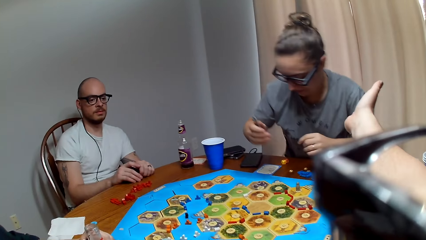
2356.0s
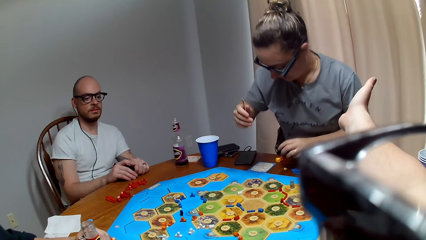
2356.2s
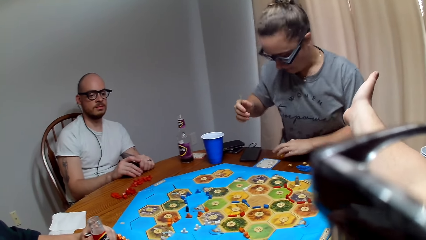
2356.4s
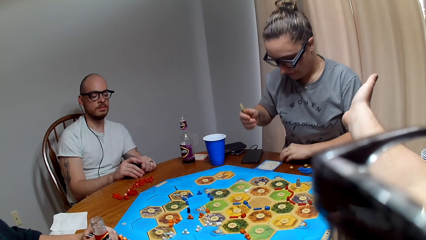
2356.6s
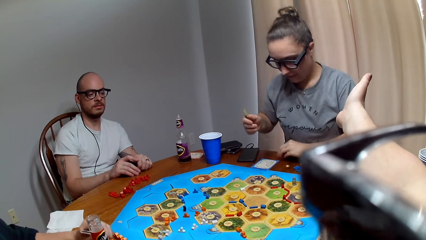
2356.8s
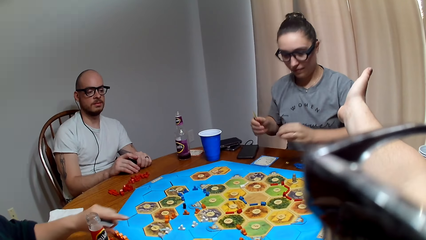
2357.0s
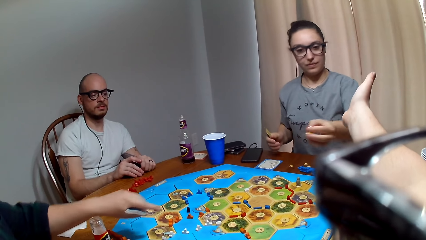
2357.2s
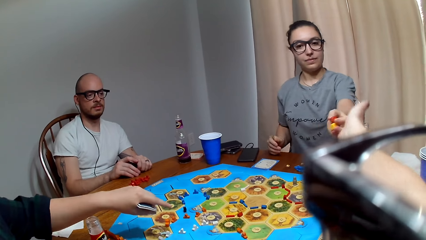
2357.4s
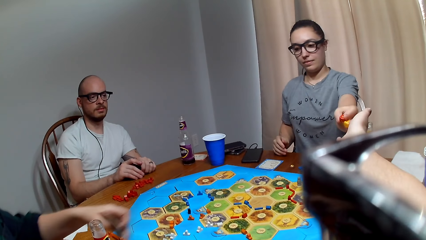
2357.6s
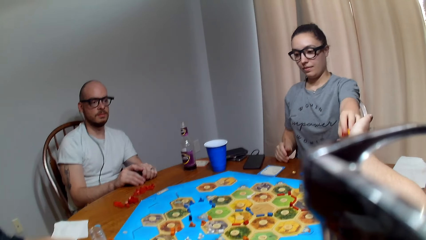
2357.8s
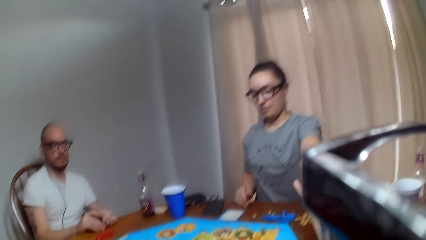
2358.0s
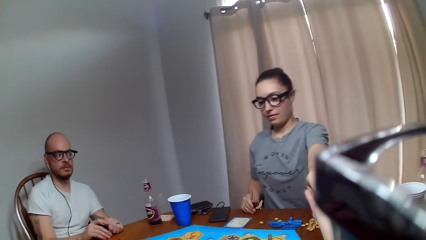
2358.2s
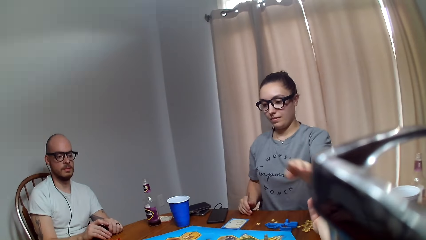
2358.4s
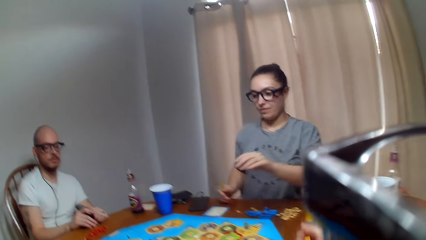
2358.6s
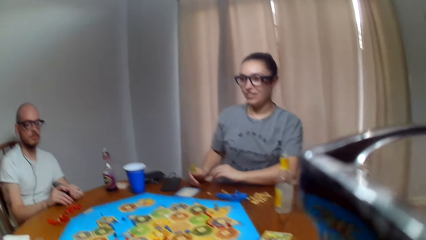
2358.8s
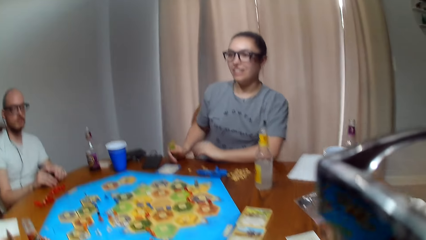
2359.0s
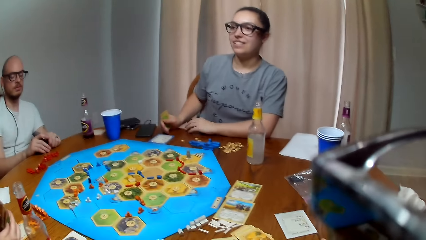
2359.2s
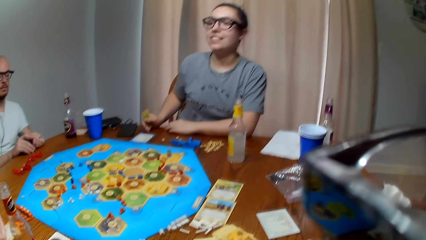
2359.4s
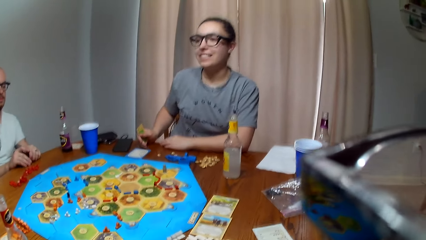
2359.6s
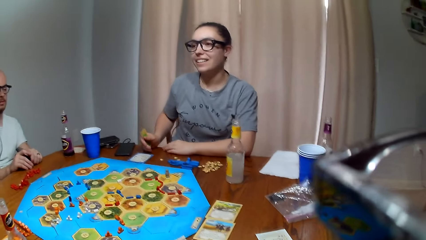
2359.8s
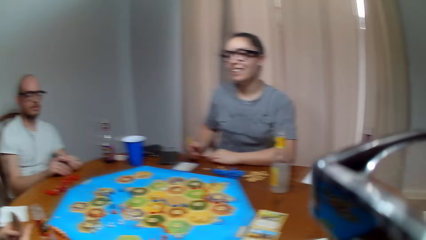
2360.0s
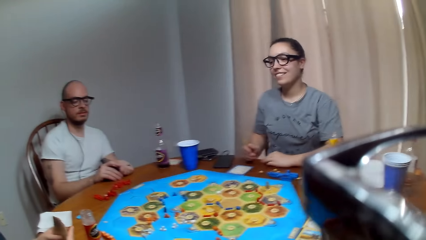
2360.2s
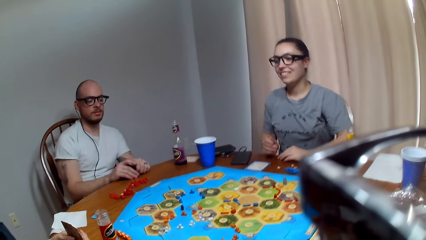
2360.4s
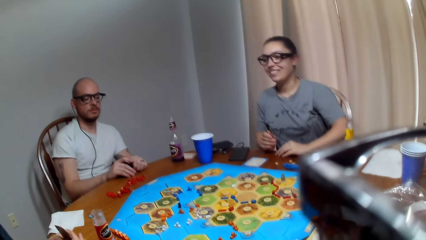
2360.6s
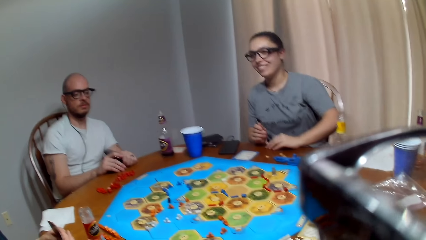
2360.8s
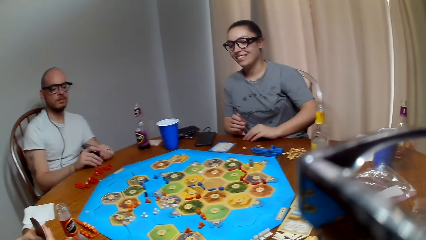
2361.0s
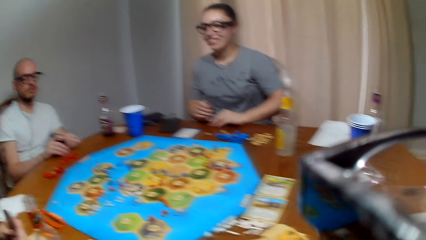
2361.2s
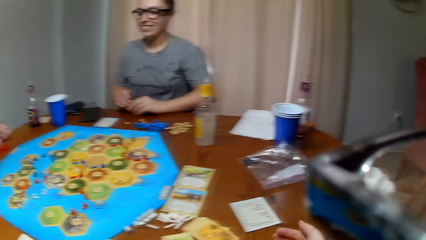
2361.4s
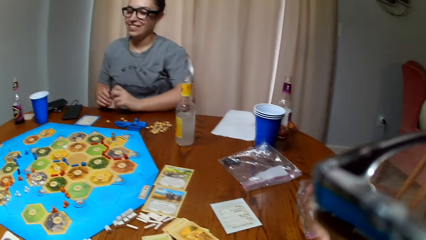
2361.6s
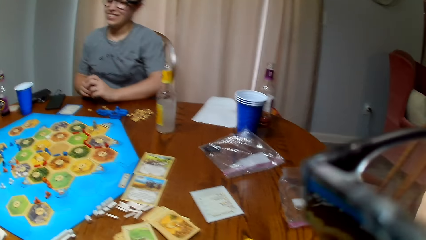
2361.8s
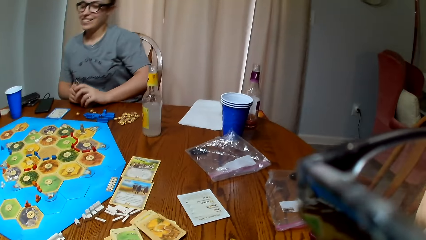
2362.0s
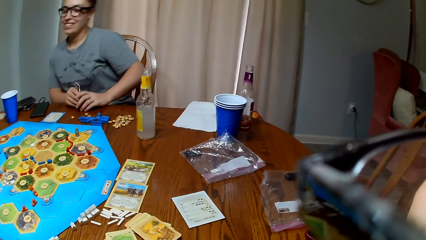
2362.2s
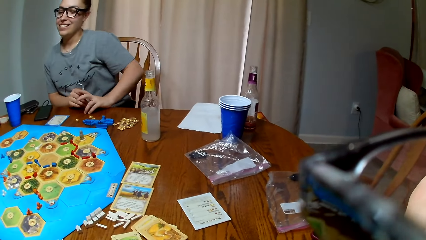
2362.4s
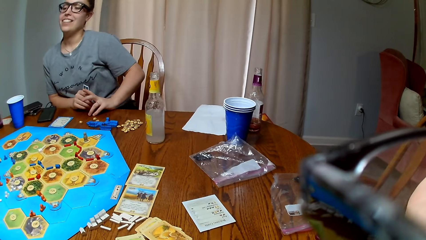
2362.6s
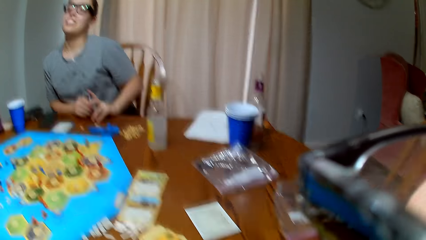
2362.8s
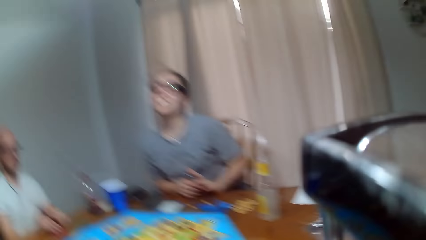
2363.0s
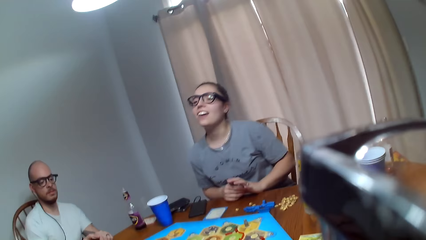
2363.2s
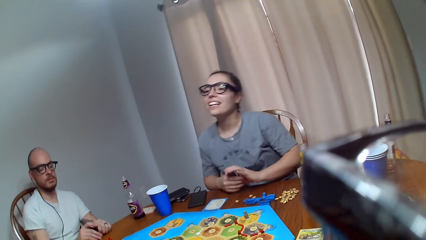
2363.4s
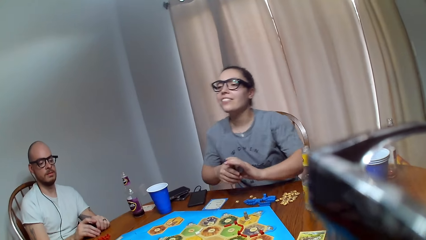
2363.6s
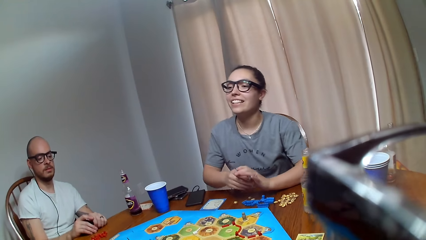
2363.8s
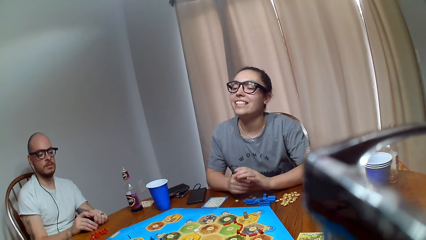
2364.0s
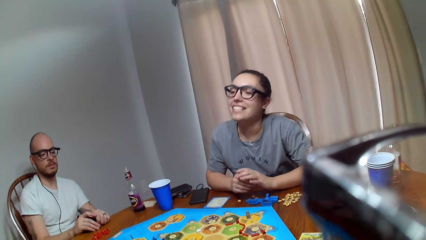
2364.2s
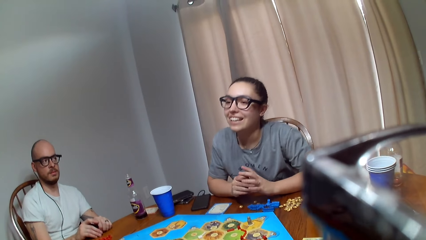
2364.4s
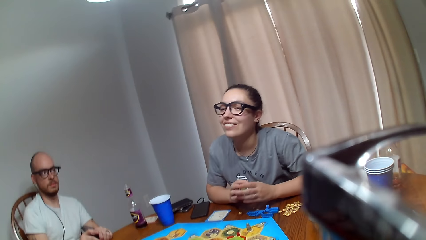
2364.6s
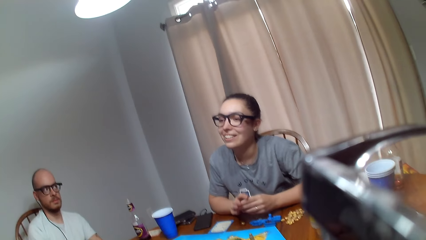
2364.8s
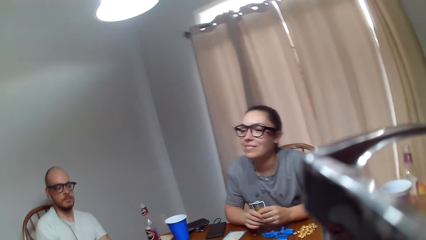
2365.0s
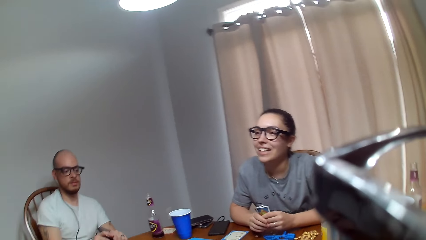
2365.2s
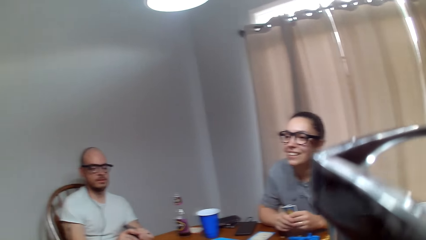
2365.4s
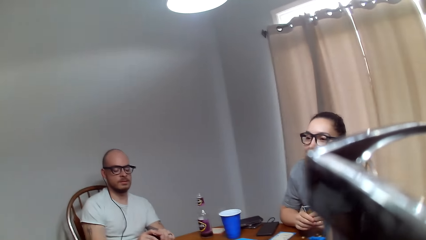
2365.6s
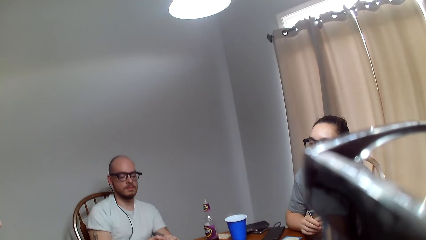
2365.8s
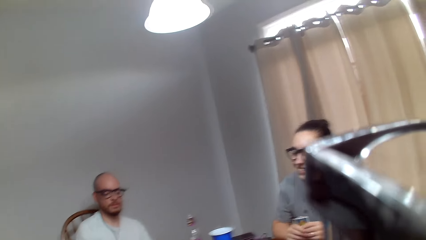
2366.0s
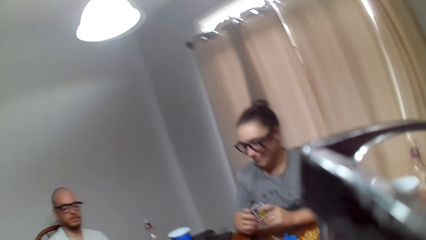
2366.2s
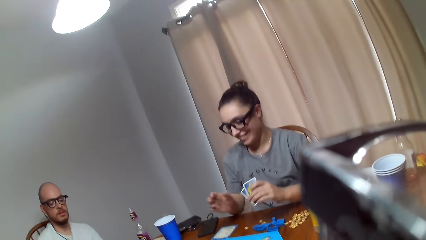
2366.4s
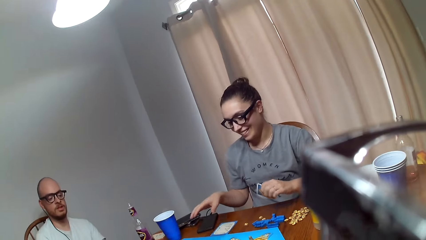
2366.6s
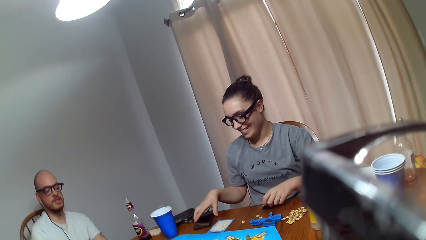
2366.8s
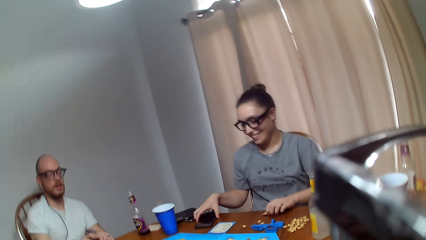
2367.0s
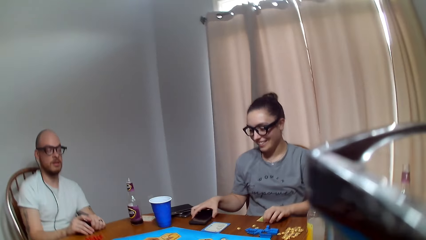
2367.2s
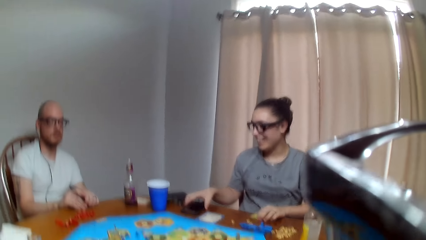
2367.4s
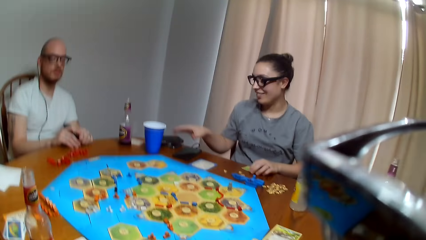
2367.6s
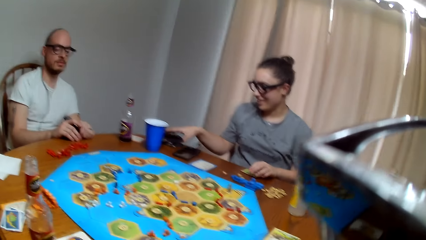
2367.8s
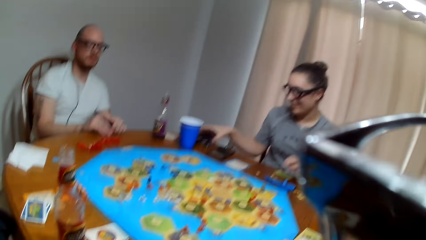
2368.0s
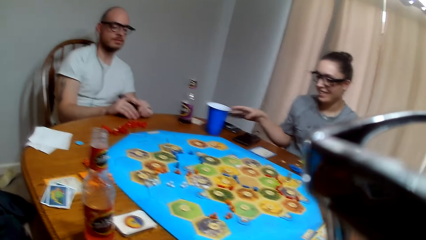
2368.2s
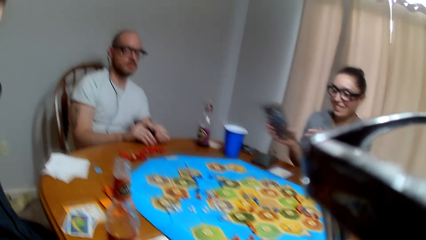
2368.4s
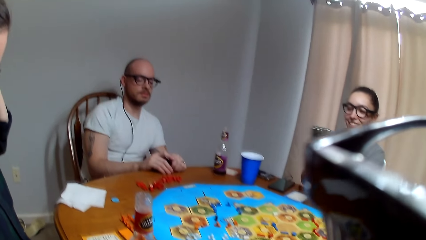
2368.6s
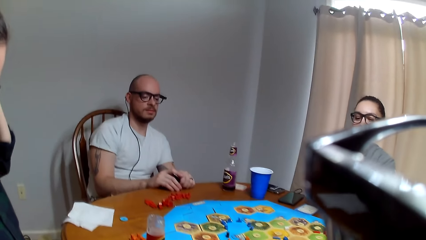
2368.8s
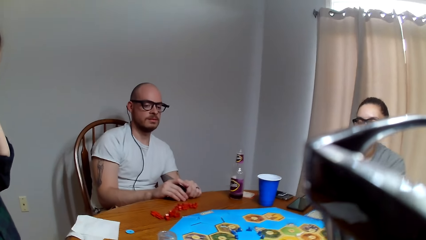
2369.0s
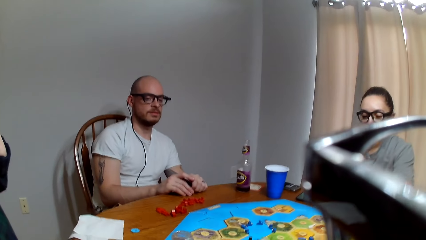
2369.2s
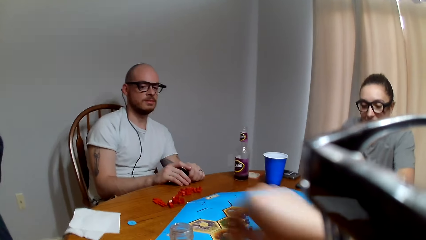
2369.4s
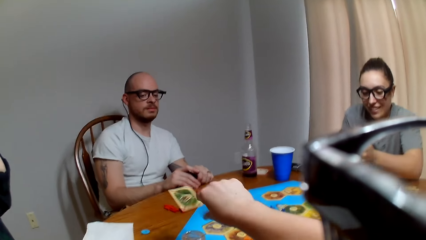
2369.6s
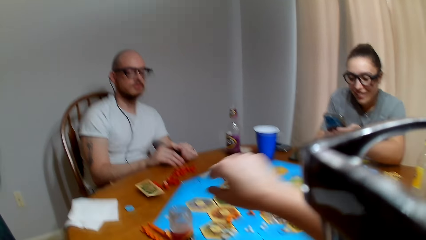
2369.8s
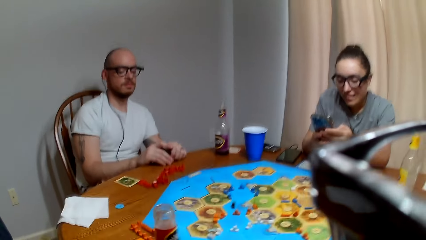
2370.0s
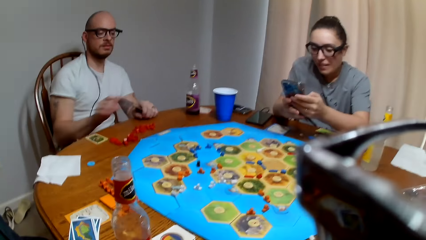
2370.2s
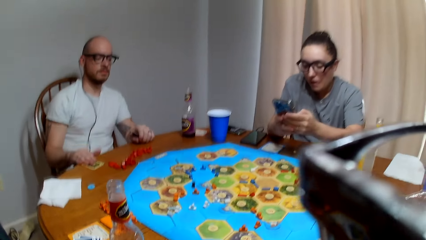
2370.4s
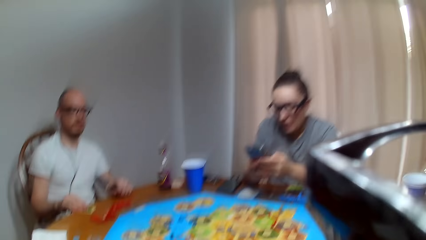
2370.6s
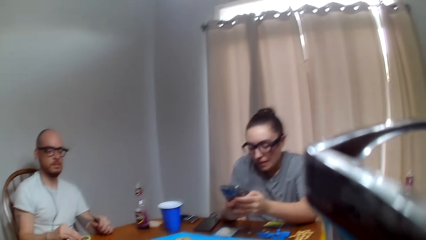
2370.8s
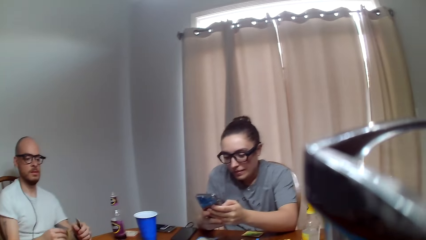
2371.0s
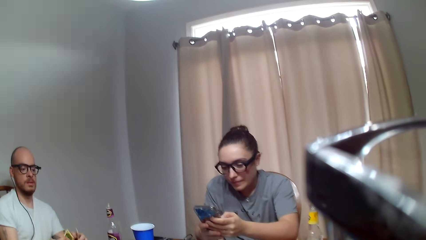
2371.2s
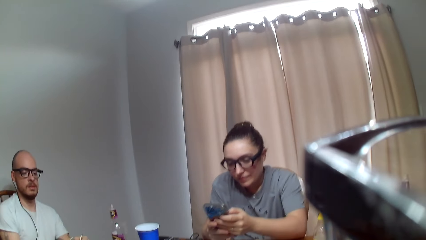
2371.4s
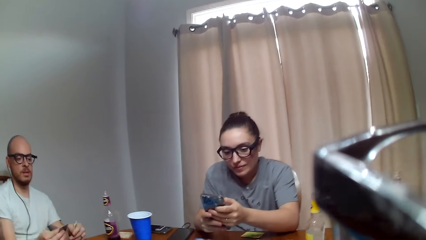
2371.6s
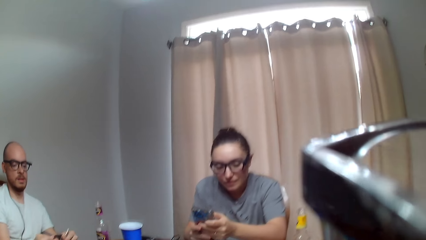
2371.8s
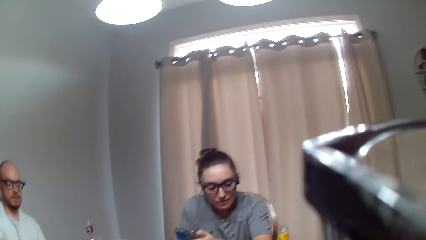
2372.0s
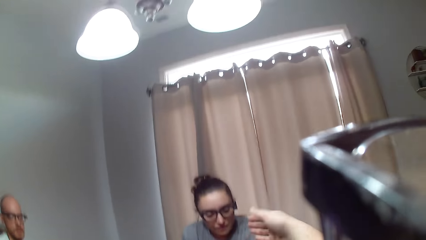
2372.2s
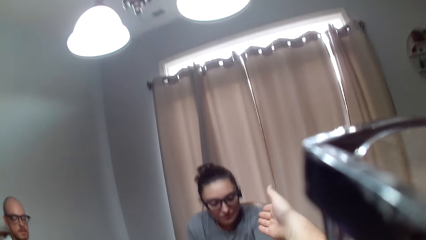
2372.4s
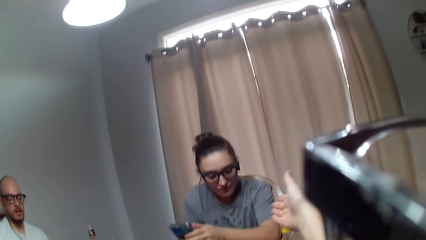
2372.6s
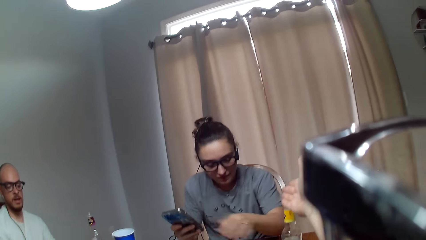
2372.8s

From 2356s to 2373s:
A woman passes the dice to the camera wearer. Another woman points on the board. The camera wearer picks the dice from the first woman. The first woman talks to the other woman. The camera wearer rolls the dice. They speak. The first woman talks to the other woman. The camera wearer speaks. A man speaks to the first woman. The first woman places the cards on the table, touches the phone, speaks to the man and picks up the phone. The camera wearer speaks to the man and throws a card to the man. The first woman scrolls the phone. The man picks up the card. The camera wearer speaks to the first woman.
